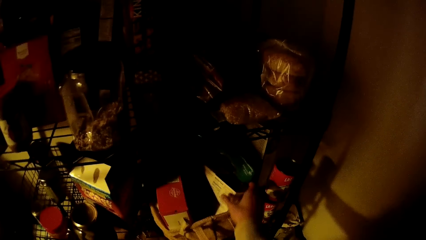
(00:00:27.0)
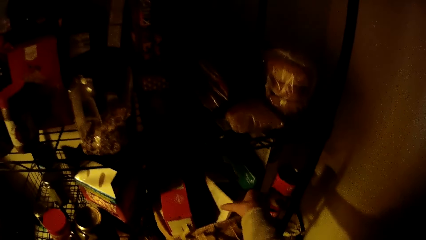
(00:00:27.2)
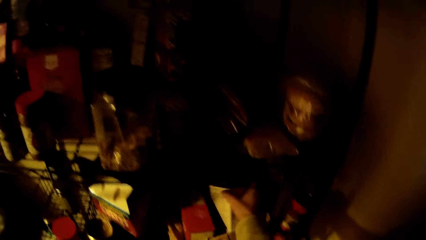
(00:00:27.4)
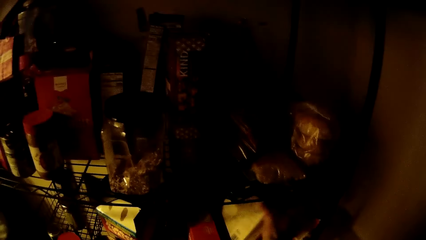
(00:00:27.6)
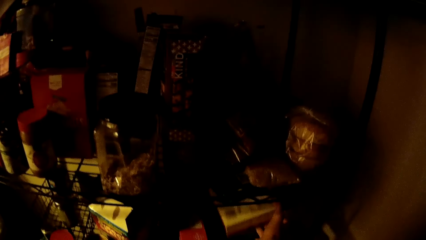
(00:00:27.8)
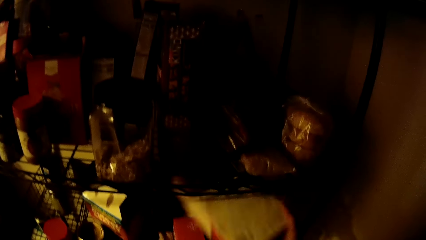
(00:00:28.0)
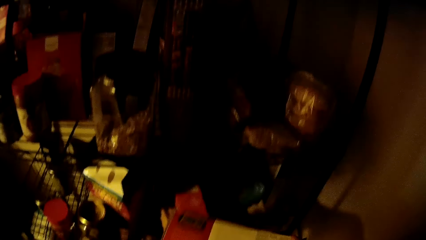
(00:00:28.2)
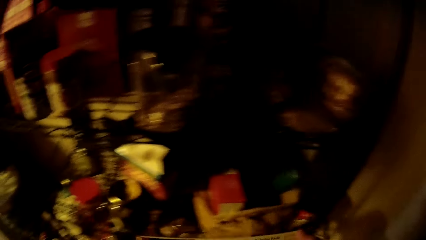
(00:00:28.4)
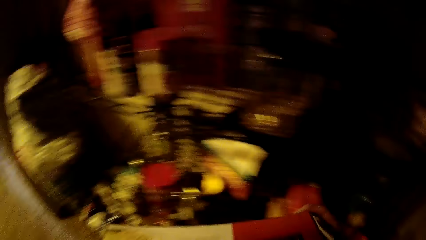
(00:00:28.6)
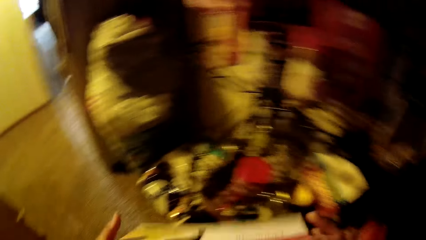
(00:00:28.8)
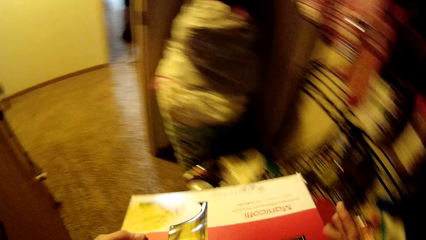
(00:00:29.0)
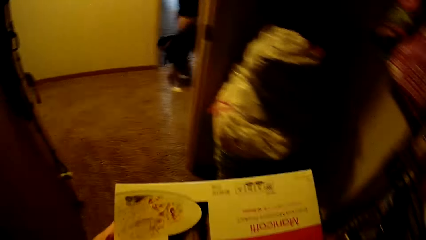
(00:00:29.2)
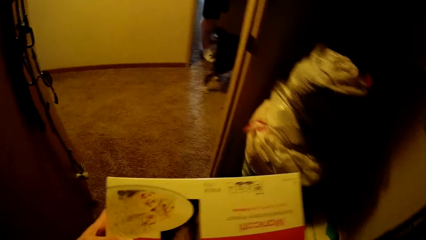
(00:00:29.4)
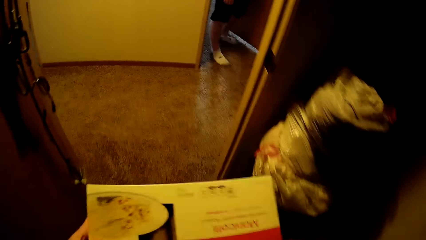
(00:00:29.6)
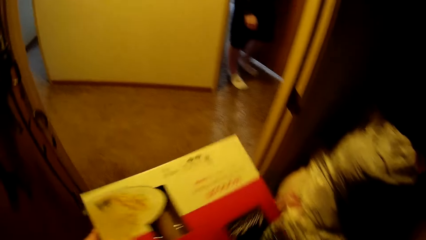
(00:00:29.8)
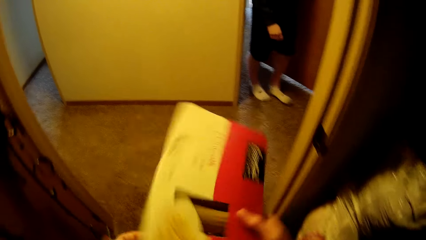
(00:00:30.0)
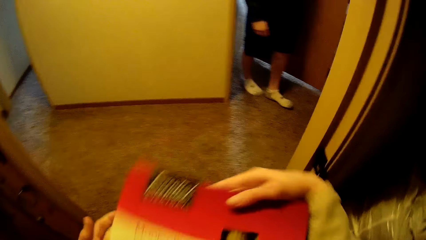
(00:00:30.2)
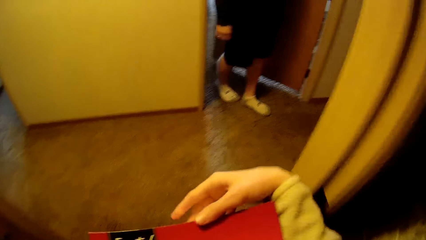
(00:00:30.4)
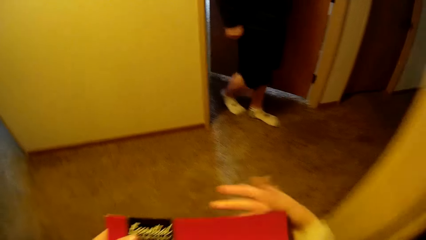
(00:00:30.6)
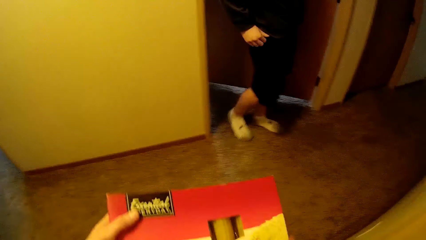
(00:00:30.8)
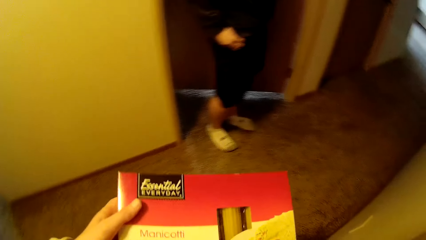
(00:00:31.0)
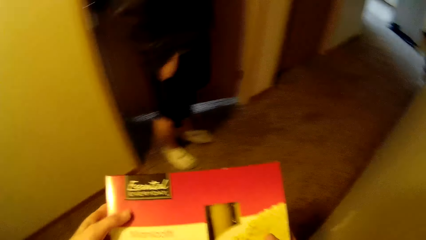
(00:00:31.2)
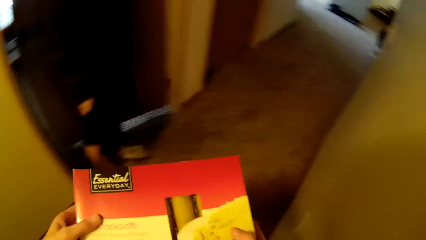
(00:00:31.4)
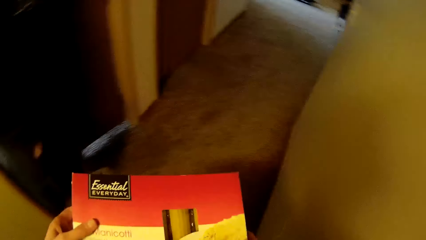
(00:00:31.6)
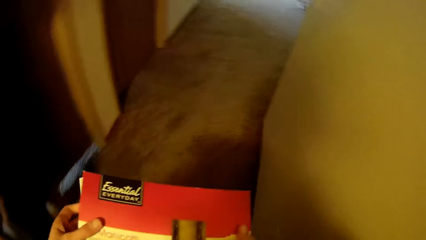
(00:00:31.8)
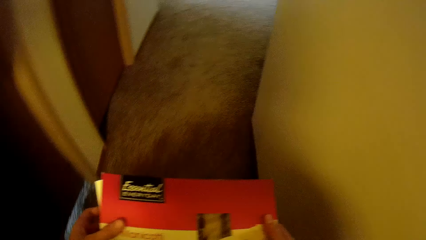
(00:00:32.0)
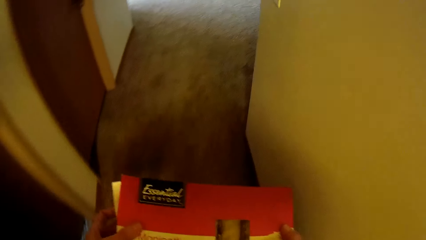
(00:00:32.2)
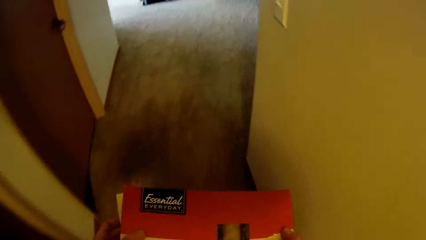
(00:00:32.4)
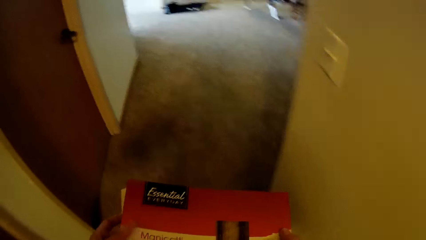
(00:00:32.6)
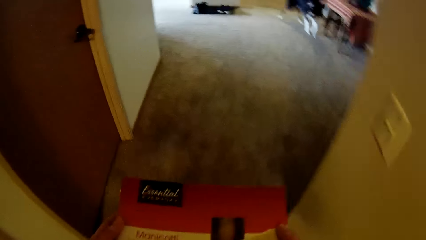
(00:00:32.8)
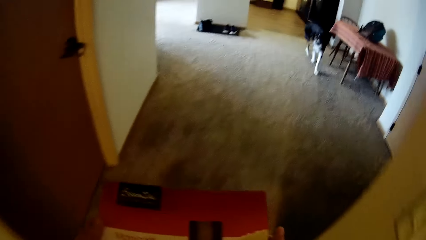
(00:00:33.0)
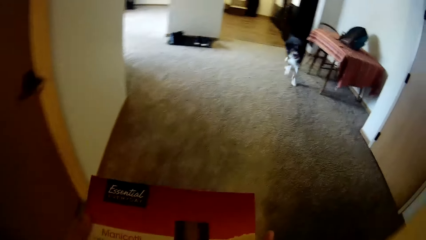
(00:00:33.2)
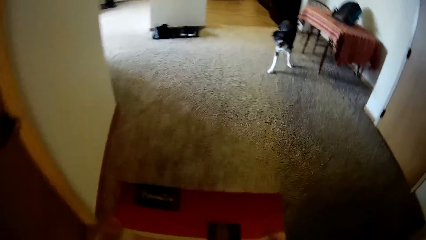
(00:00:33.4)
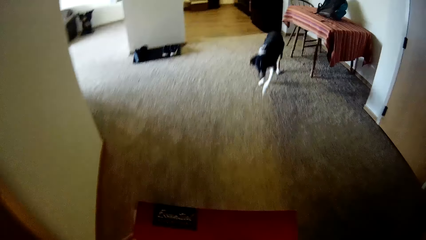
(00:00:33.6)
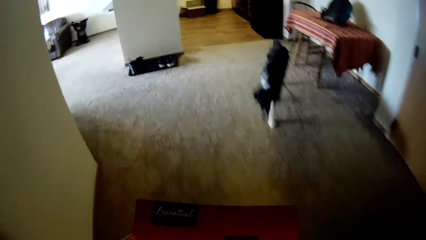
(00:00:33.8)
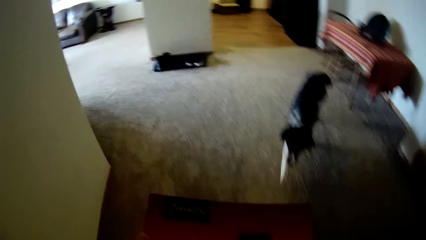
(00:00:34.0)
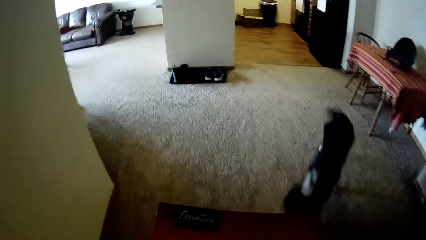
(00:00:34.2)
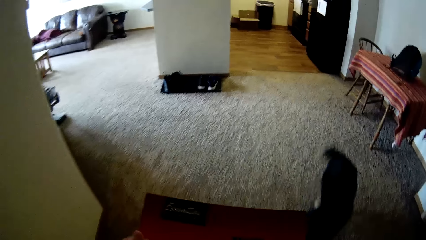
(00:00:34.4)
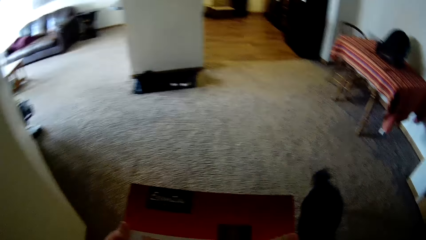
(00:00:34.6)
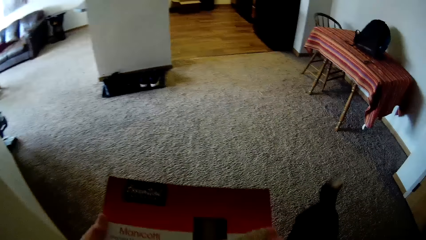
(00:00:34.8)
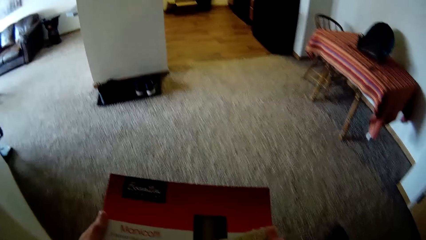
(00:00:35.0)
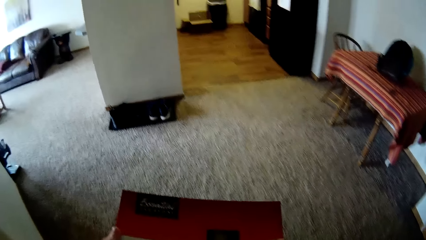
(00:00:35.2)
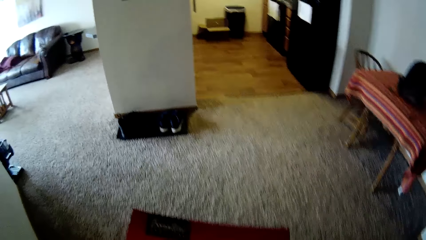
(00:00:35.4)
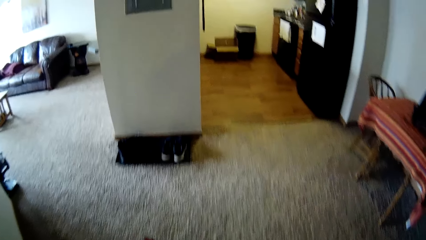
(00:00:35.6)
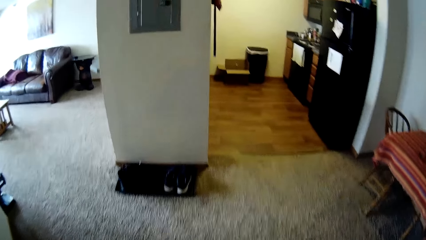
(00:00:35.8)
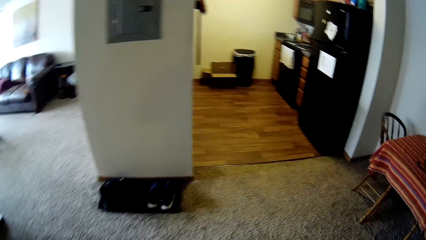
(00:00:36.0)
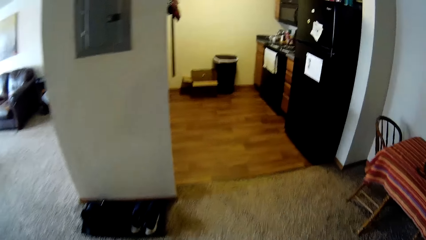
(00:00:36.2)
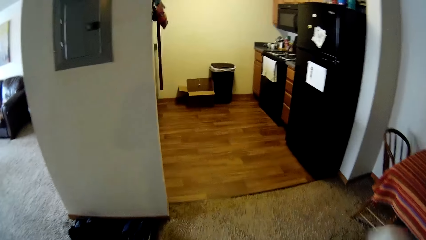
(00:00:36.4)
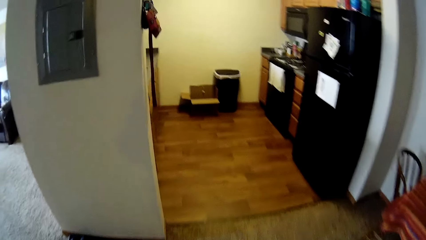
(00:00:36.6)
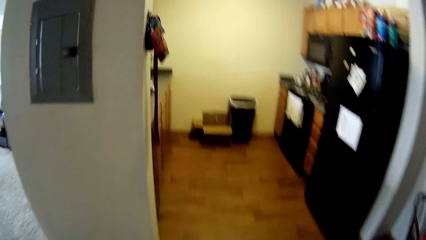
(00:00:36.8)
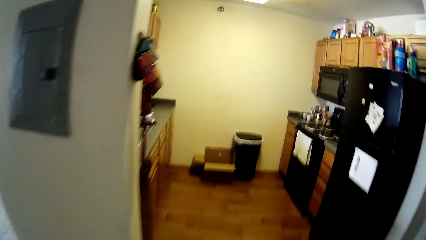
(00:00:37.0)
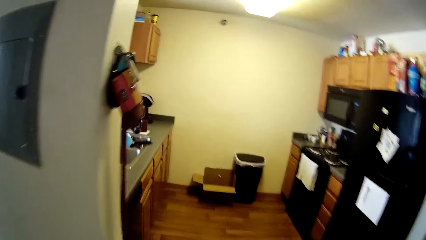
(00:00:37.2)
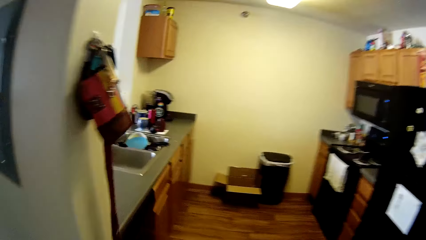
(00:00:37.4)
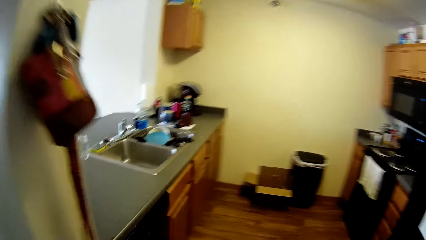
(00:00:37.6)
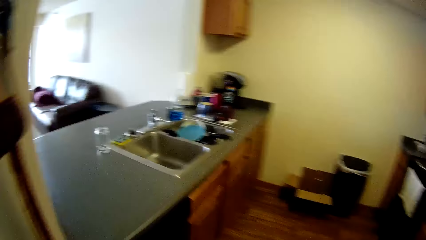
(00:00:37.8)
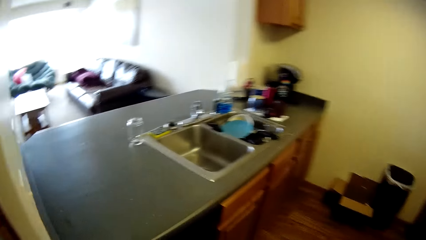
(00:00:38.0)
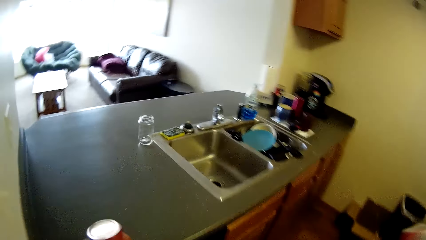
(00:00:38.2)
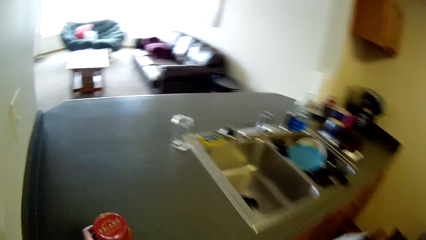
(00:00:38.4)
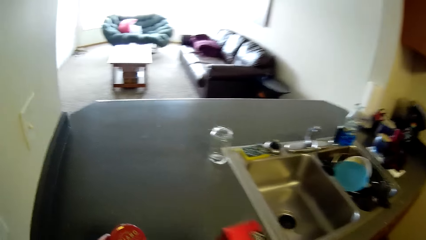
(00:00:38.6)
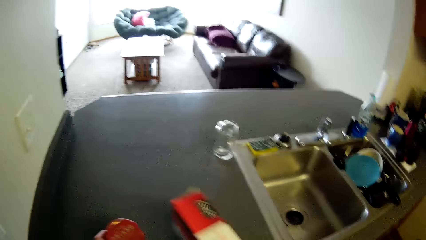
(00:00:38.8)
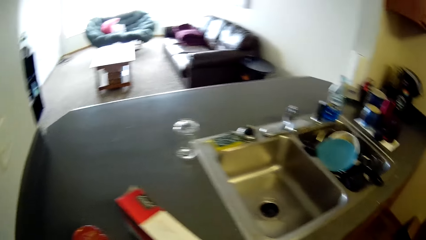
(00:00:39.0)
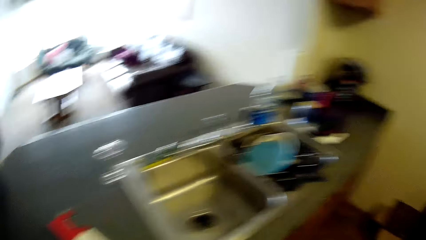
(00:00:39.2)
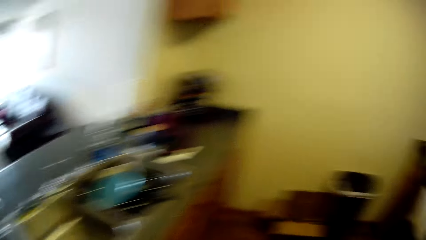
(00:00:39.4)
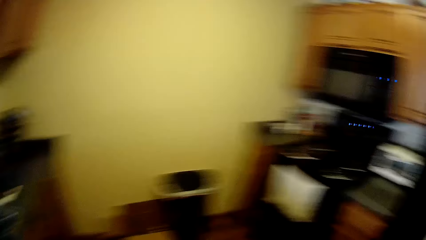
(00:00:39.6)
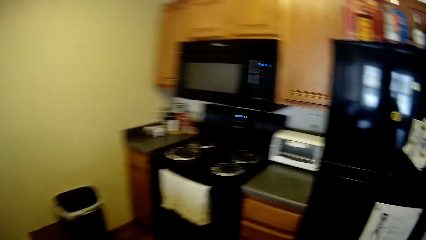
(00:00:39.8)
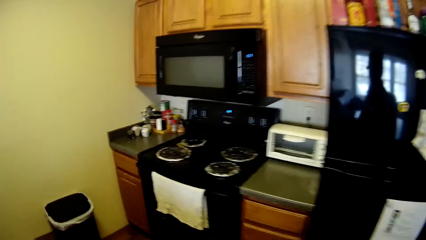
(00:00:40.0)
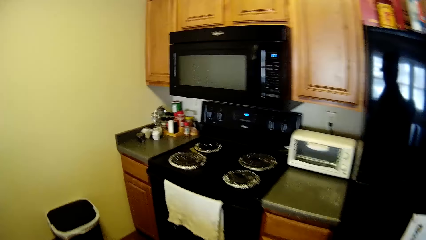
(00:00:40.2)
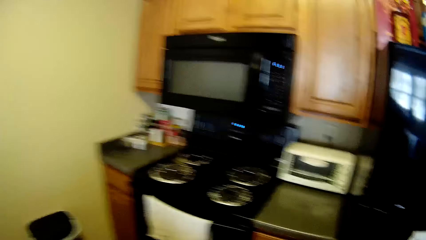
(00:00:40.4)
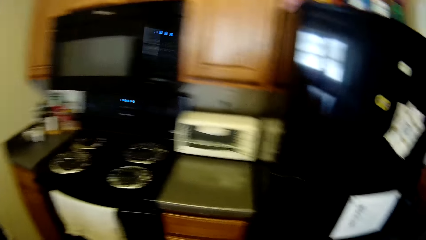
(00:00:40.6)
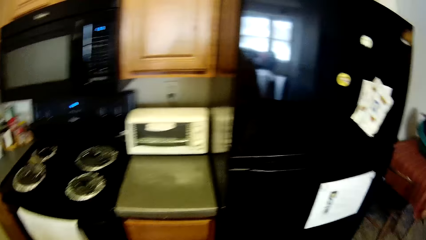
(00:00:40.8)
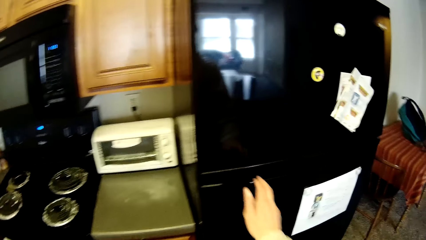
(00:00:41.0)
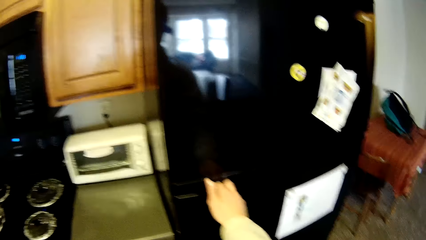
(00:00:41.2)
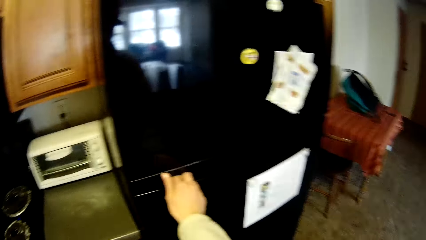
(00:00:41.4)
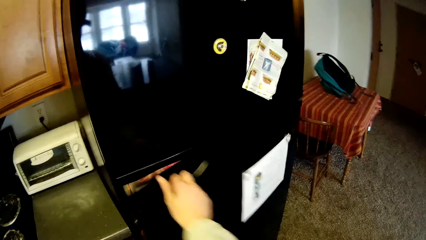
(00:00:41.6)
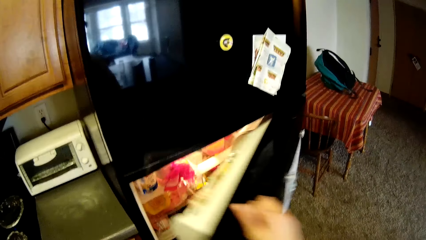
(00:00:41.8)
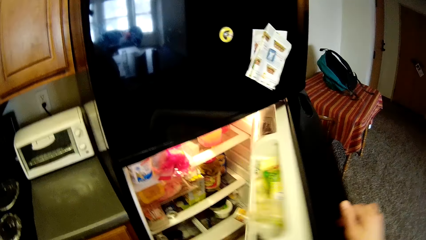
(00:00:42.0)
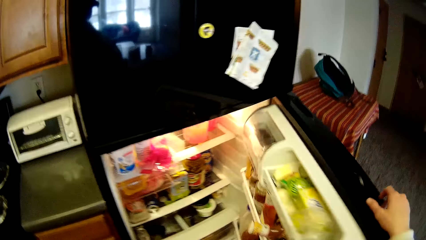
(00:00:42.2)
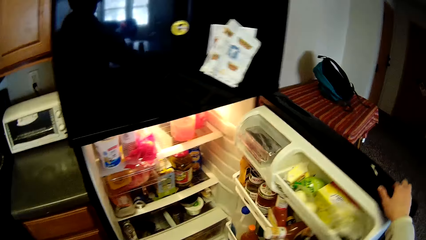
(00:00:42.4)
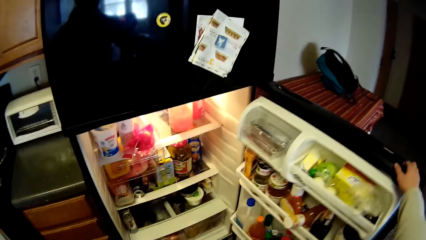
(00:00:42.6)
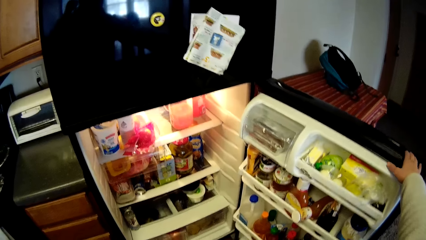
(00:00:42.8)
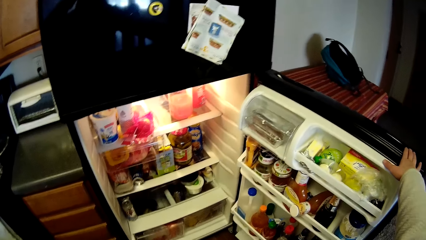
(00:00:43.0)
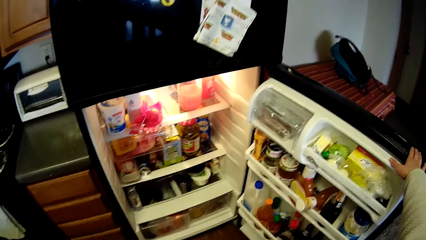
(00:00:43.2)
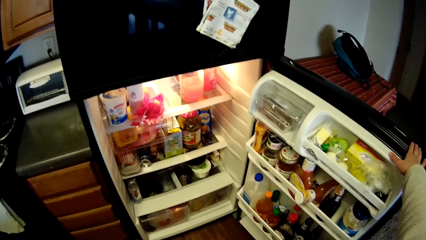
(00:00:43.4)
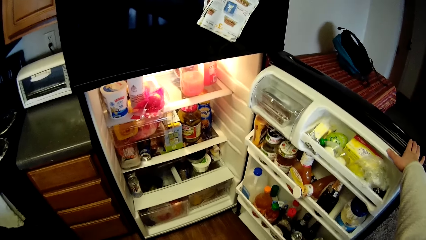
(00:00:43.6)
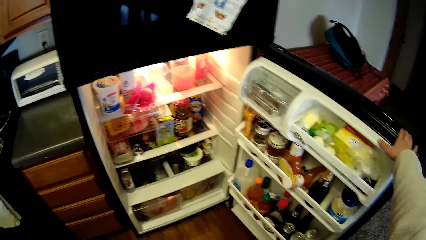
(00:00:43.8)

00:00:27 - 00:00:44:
The camera wearer picks a manicotti box from the bag in the cabinet with her right hand. She holds the carton of manicotti with both hands and turns the carton of manicotti with both hands. A man walks out of a room through a door. The camera wearer turns the carton of manicotti with both hands. She walks out of the pantry through the door. She walks into a kitchen through a corridor. She places the jar of pepper on a slab with her left hand. She places the carton of manicotti on the slab with her right hand. She walks. She opens a fridge with her right hand.
